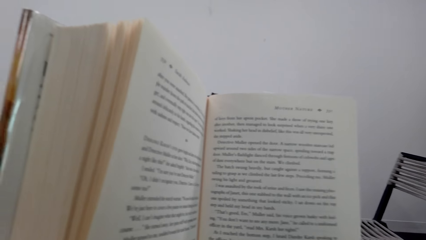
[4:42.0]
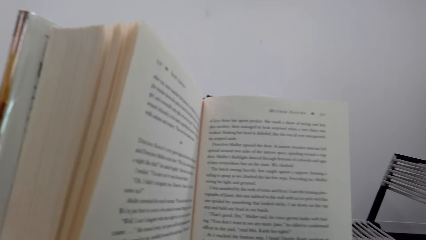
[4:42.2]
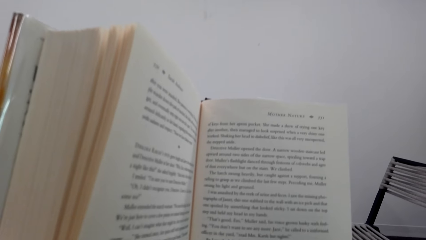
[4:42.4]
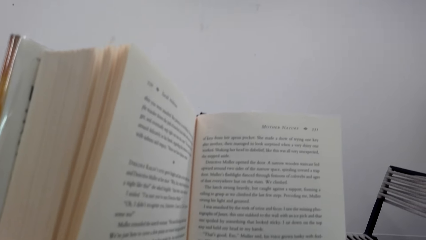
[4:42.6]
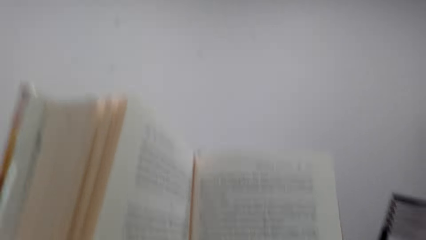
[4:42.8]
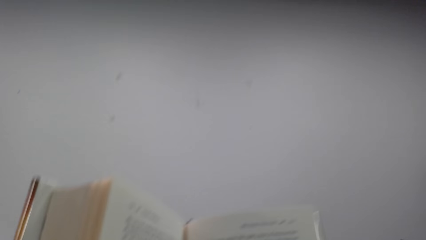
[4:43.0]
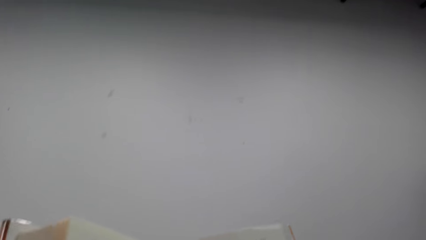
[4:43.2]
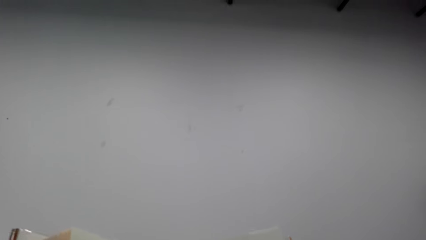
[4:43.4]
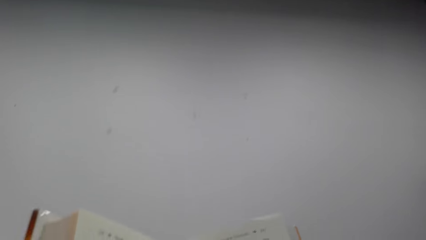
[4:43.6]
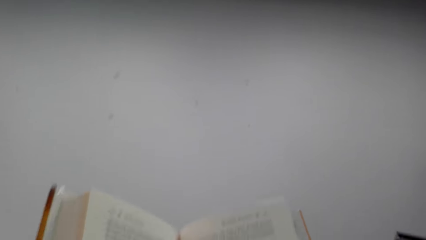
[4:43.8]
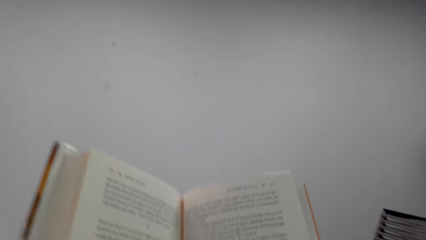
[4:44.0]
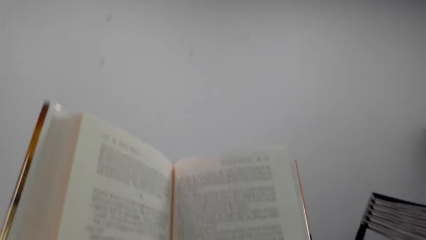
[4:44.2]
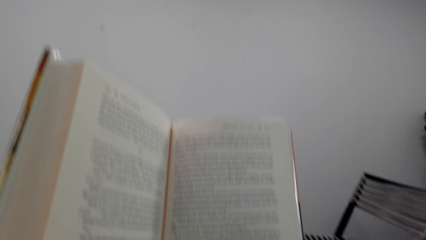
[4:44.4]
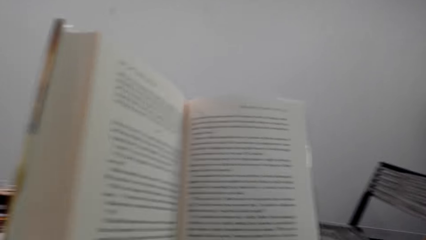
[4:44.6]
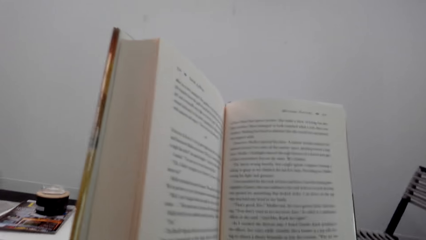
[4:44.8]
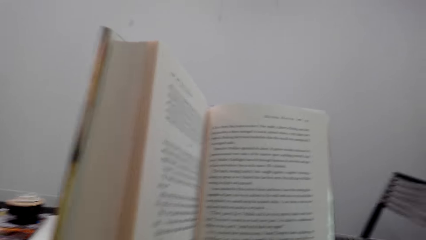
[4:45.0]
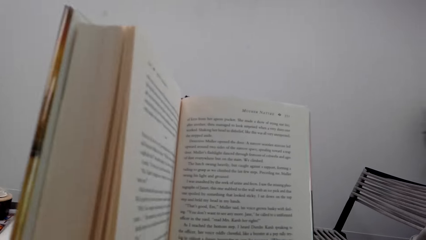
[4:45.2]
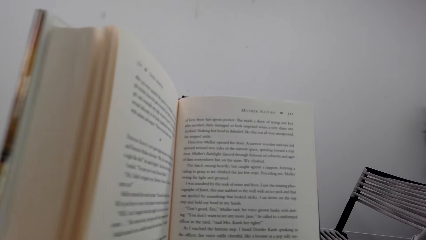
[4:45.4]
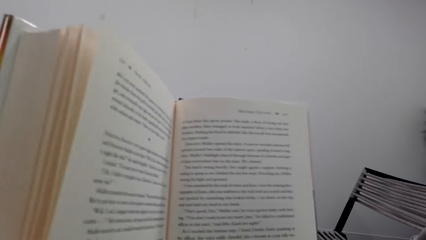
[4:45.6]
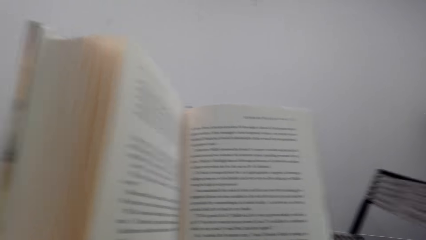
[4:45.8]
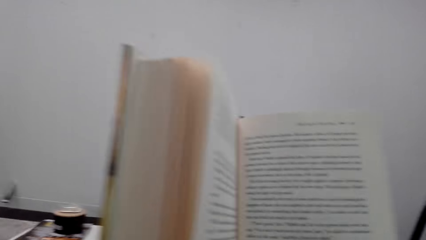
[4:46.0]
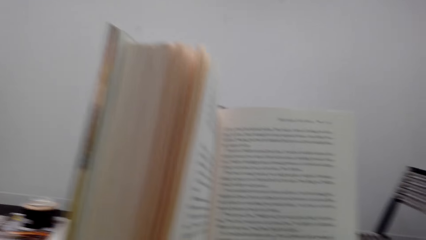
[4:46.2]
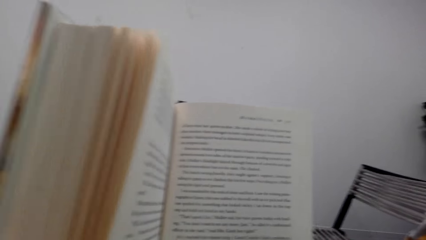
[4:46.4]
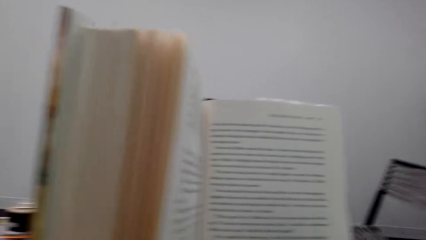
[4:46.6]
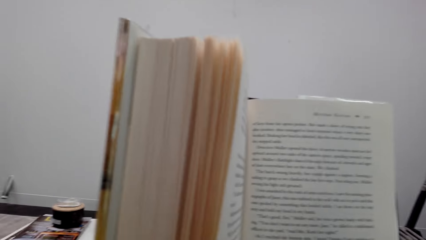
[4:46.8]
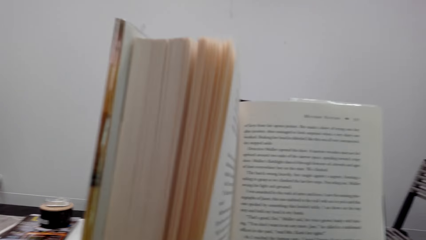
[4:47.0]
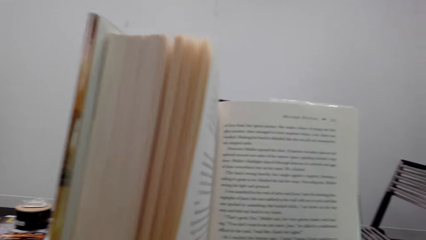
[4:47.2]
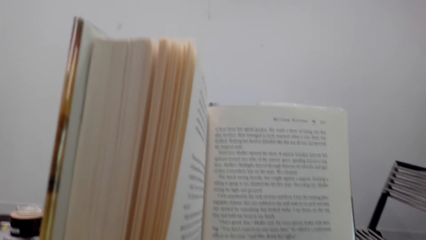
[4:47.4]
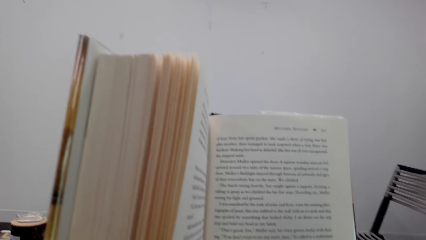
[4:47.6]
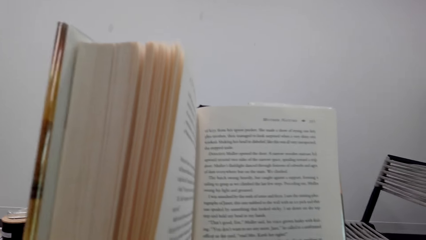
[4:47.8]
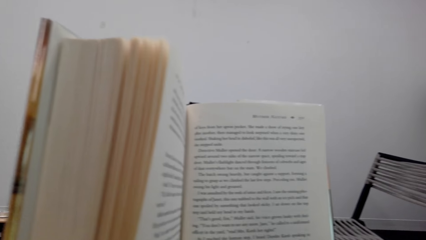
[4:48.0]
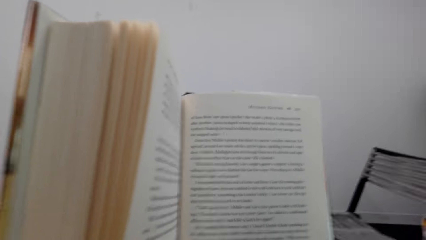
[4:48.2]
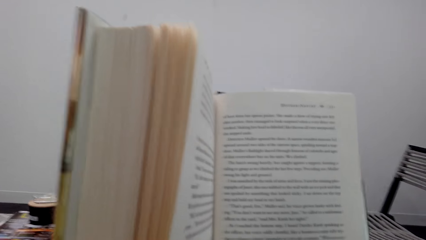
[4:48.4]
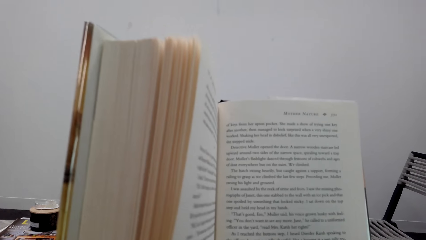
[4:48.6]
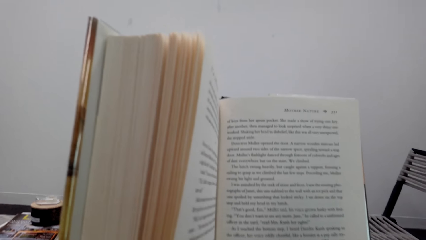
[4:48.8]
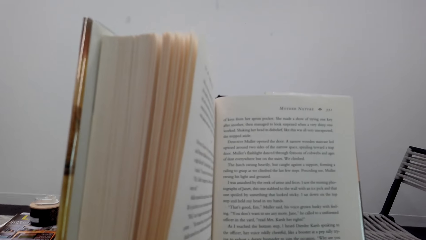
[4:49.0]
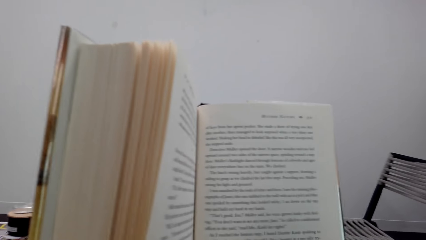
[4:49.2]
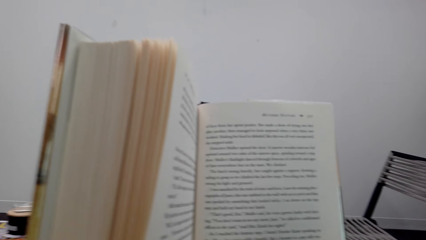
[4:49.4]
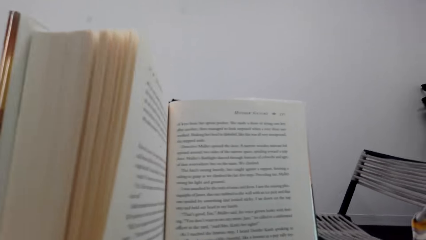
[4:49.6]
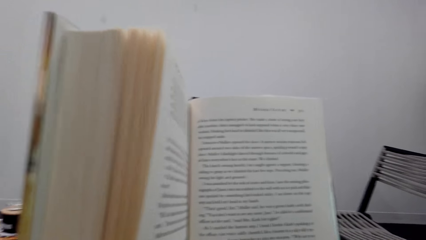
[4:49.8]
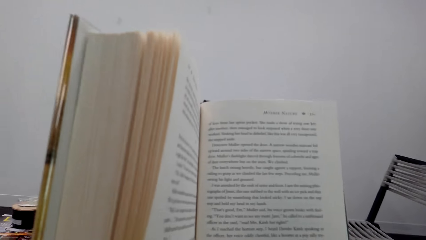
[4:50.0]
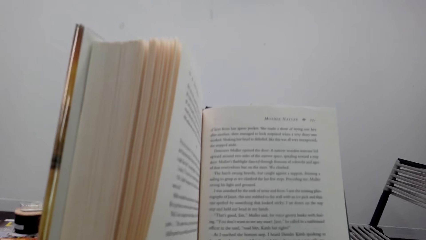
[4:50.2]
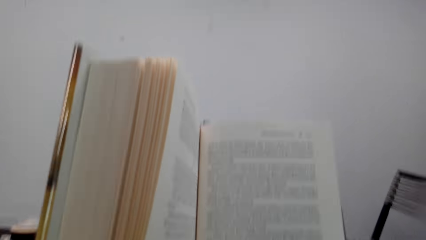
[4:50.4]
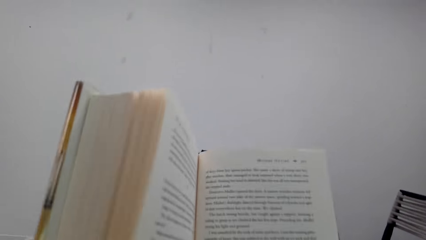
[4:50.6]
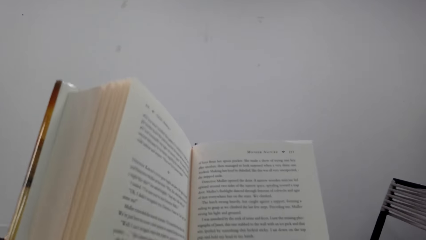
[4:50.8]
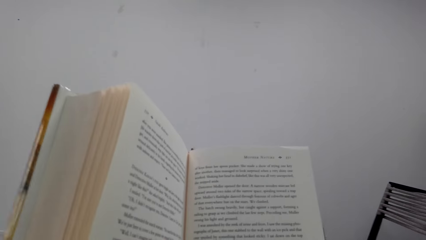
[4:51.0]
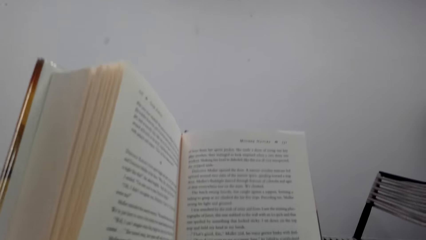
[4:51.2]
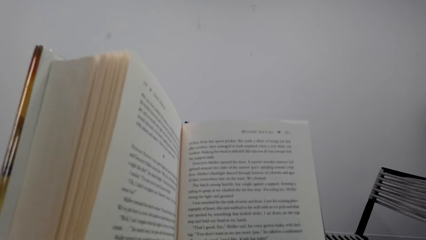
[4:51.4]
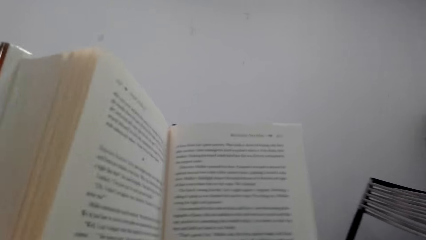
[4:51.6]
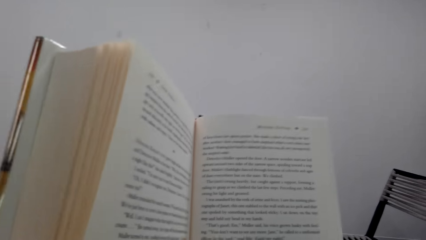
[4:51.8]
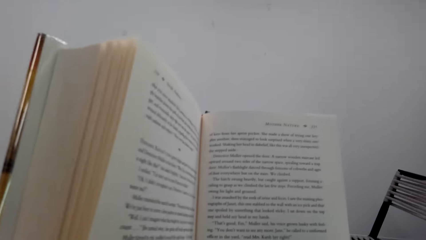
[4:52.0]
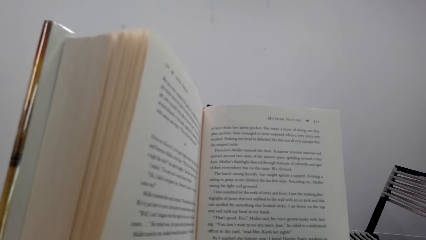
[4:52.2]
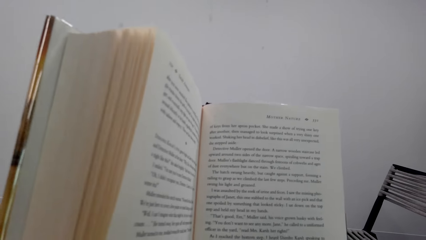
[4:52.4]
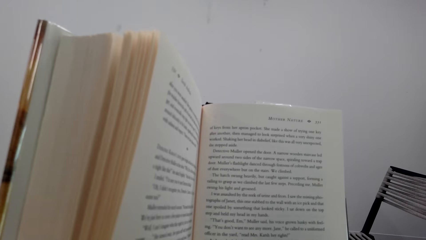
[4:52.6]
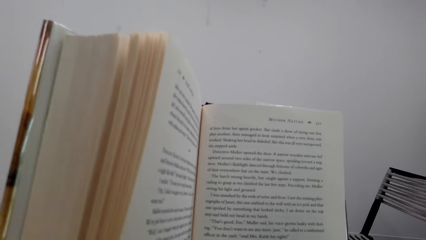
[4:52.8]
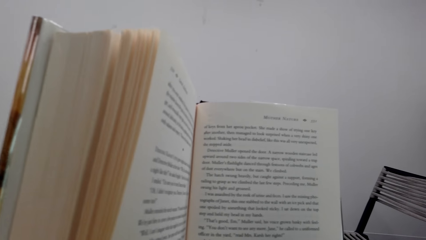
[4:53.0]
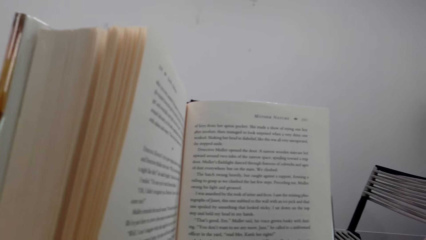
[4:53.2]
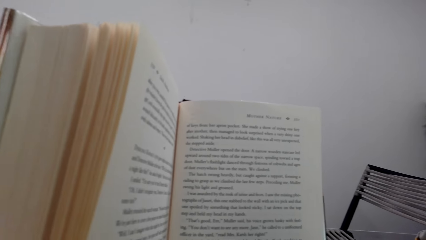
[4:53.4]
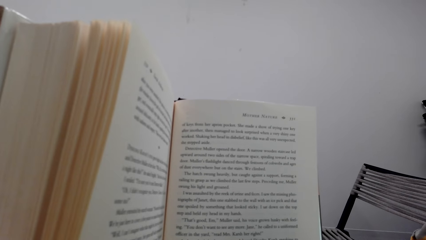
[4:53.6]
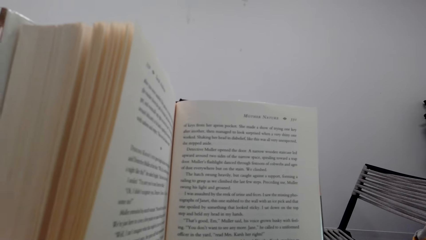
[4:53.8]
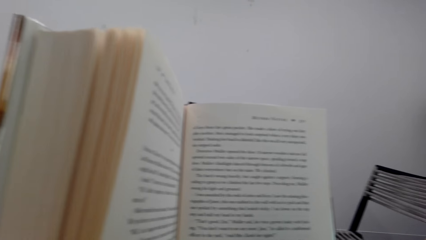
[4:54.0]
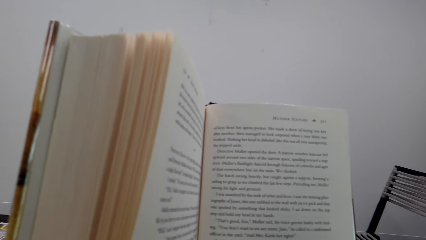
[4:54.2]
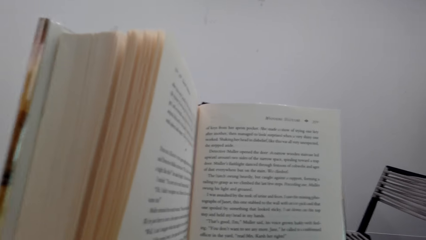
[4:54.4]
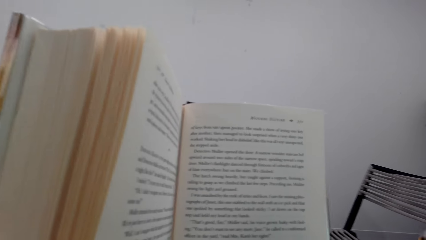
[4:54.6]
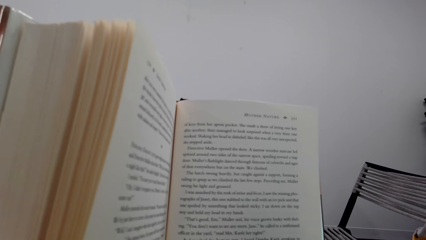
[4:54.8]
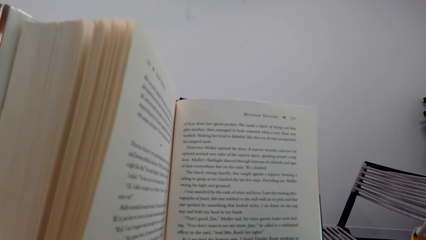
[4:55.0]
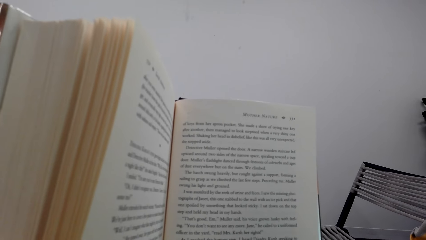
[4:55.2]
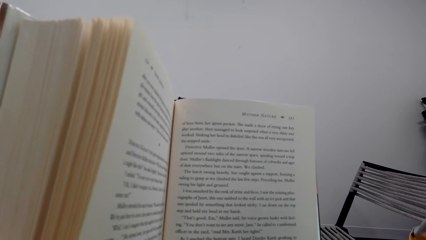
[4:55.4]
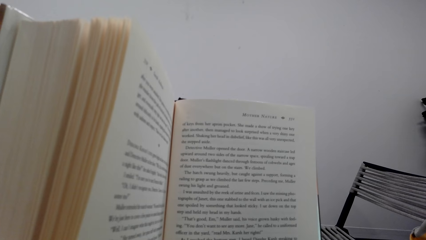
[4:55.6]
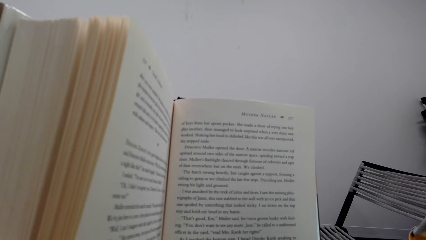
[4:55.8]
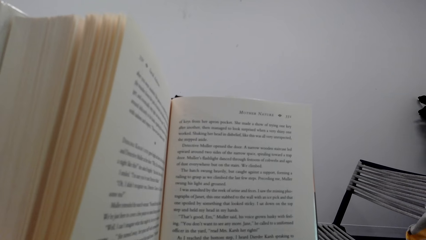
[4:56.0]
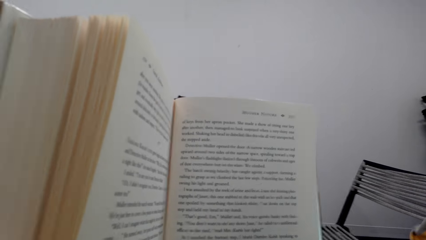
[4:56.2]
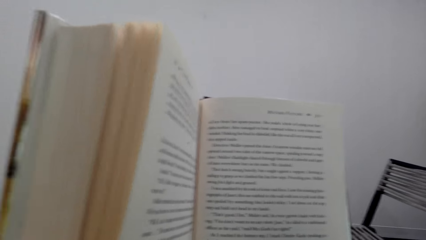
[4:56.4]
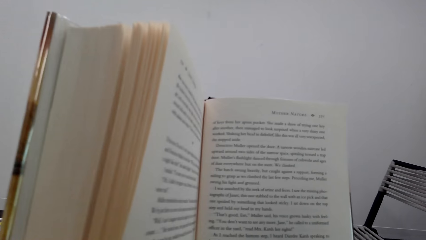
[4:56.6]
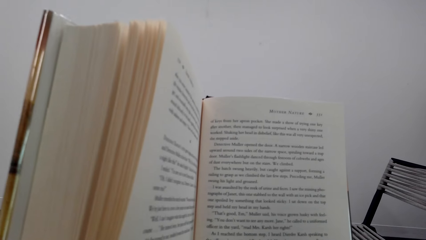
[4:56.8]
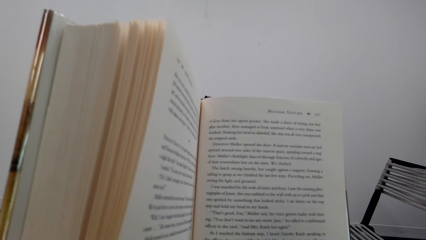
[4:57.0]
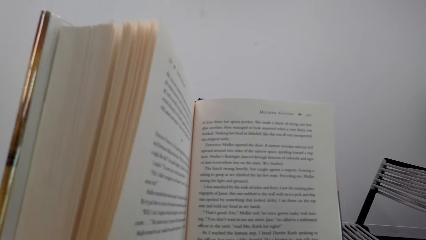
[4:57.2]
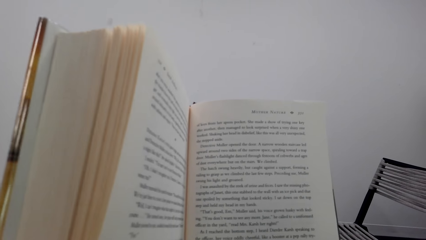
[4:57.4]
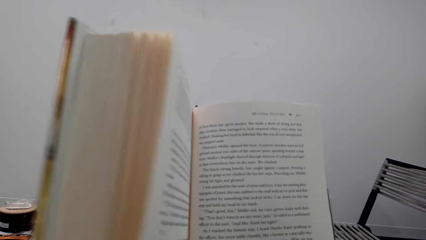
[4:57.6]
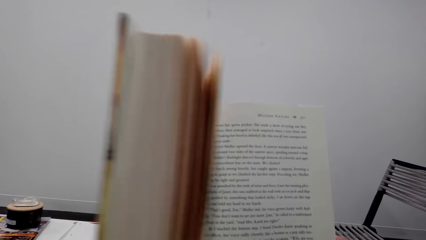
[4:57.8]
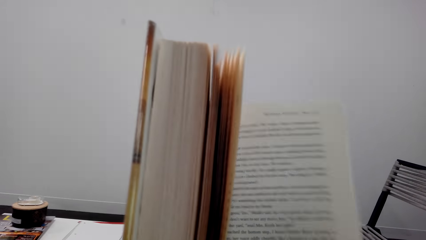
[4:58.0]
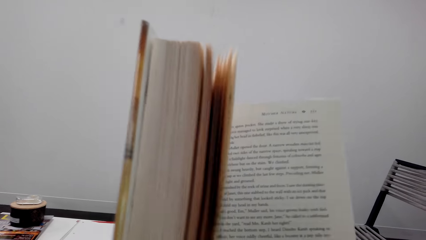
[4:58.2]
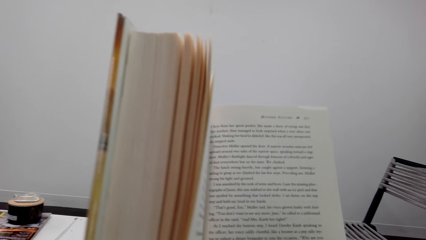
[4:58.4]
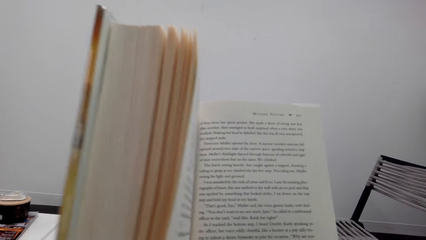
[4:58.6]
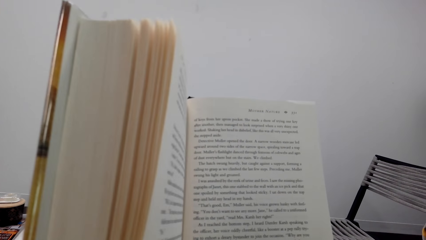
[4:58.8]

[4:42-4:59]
The camera wearer looks around a room. They read a book. They interact with a man. They read the book.
